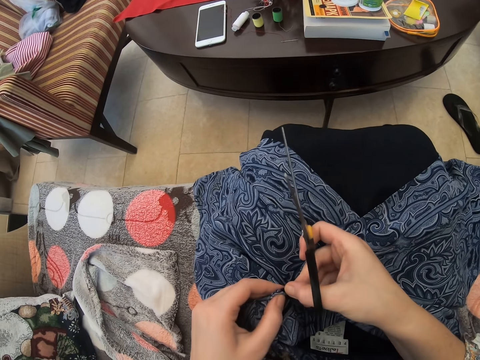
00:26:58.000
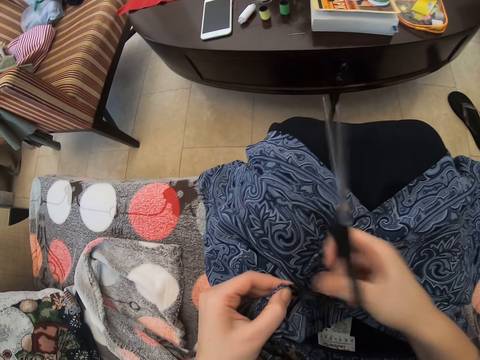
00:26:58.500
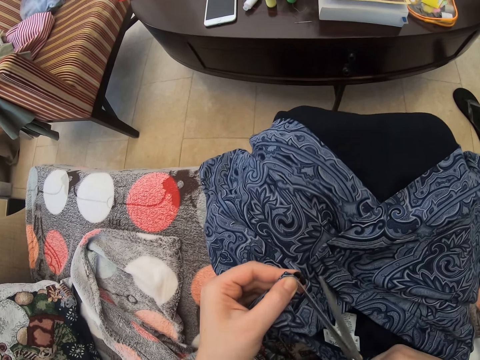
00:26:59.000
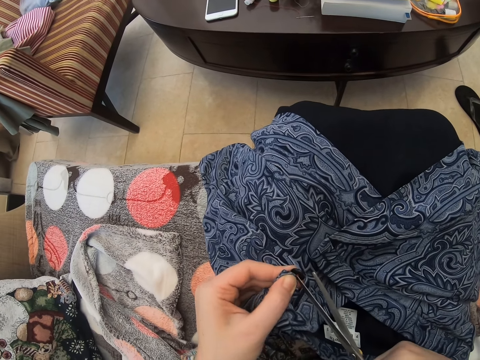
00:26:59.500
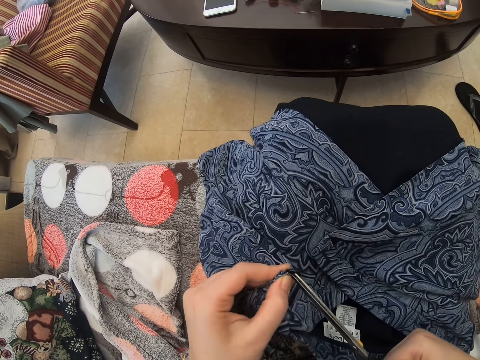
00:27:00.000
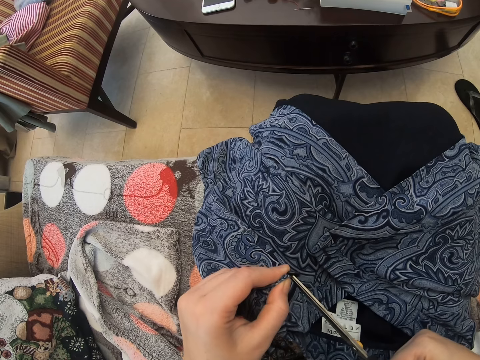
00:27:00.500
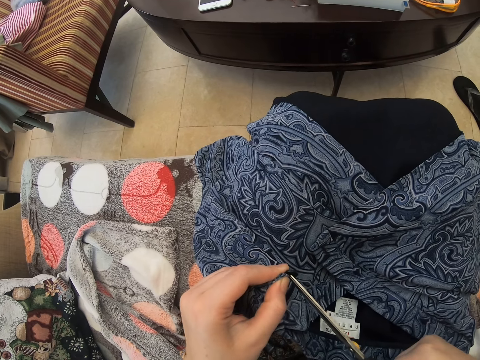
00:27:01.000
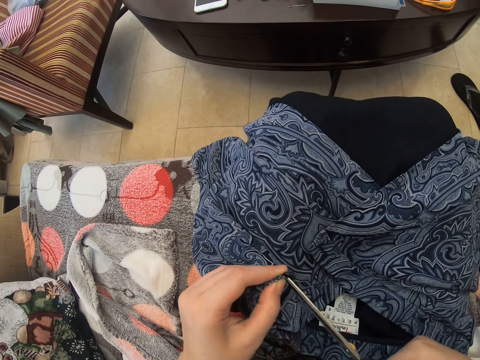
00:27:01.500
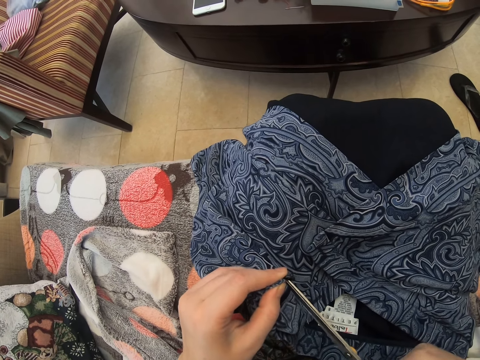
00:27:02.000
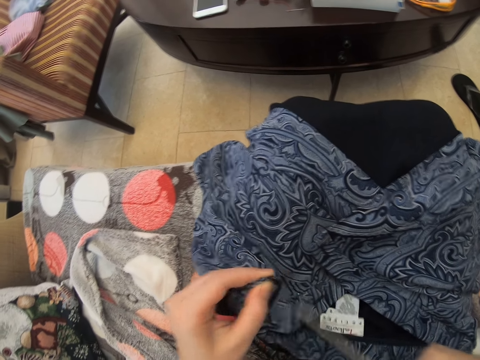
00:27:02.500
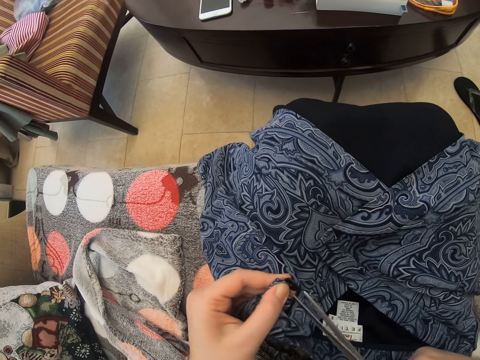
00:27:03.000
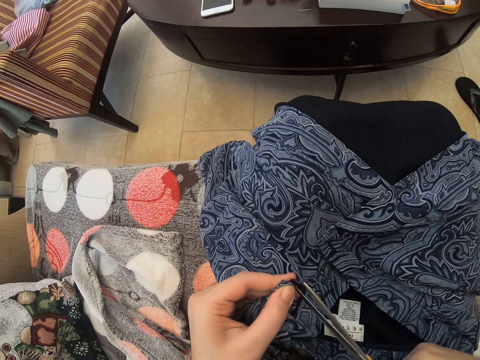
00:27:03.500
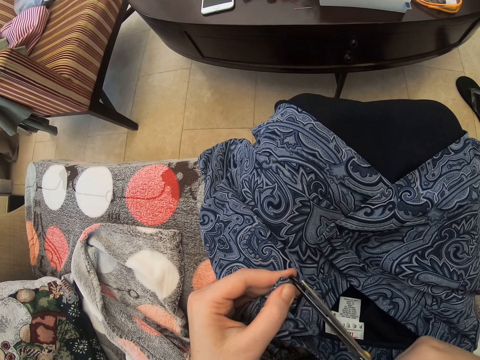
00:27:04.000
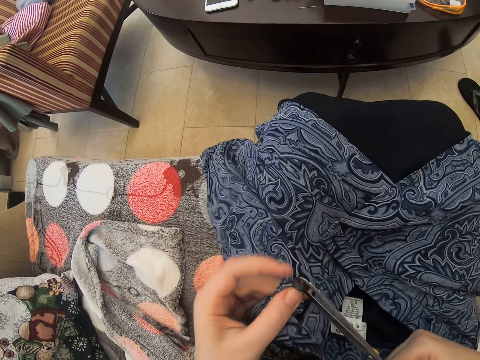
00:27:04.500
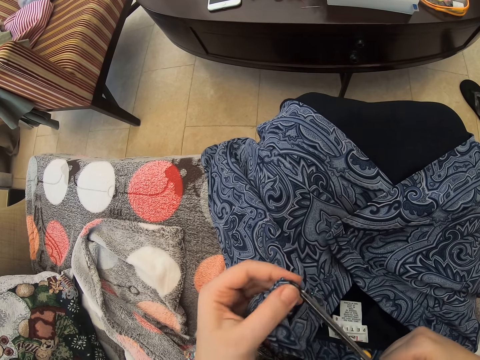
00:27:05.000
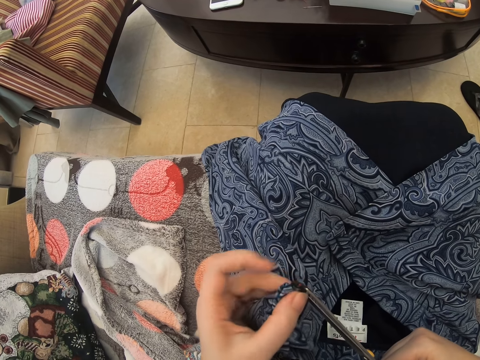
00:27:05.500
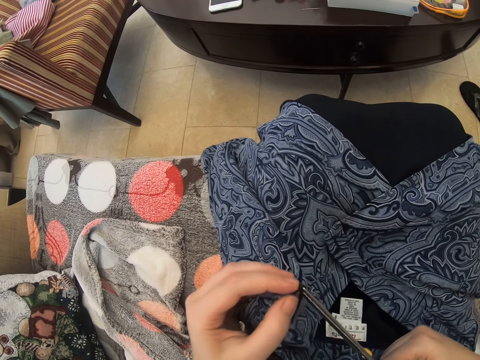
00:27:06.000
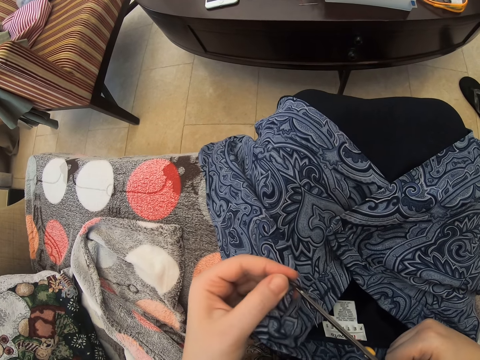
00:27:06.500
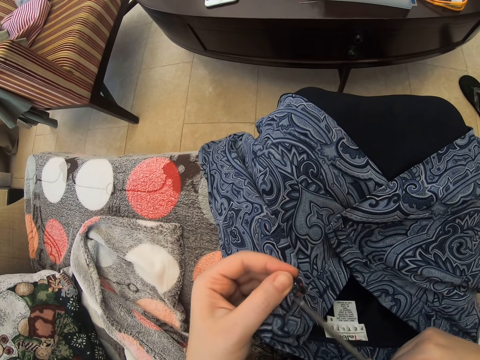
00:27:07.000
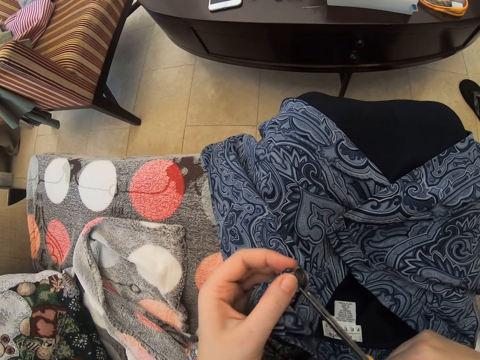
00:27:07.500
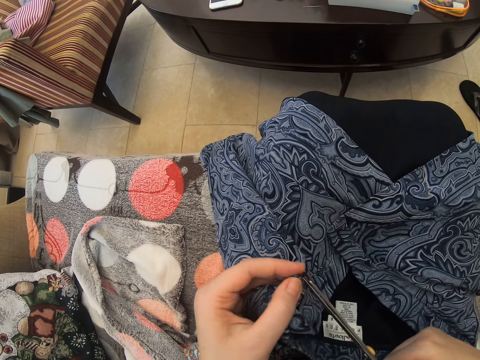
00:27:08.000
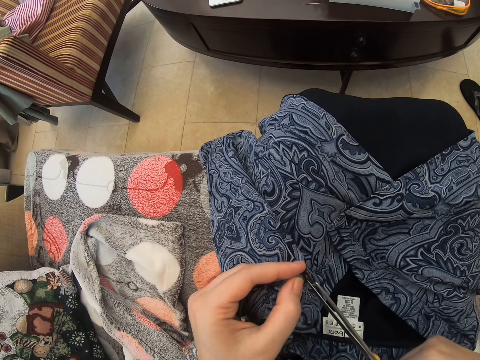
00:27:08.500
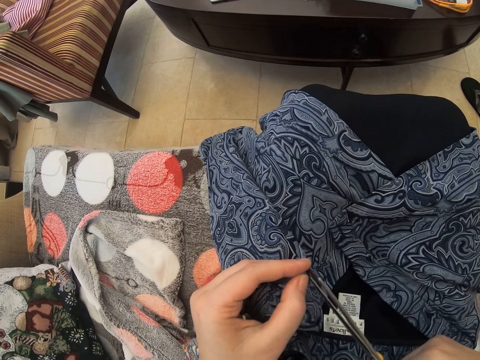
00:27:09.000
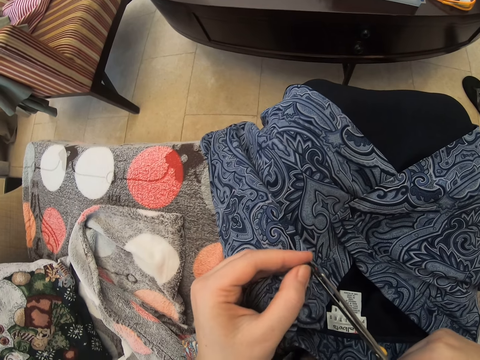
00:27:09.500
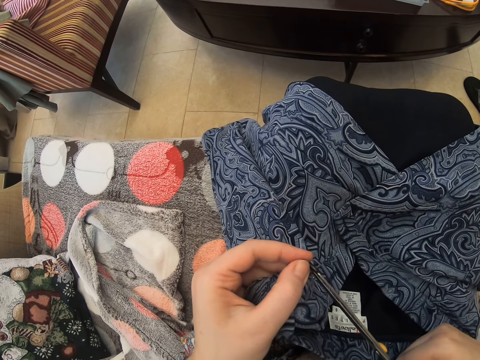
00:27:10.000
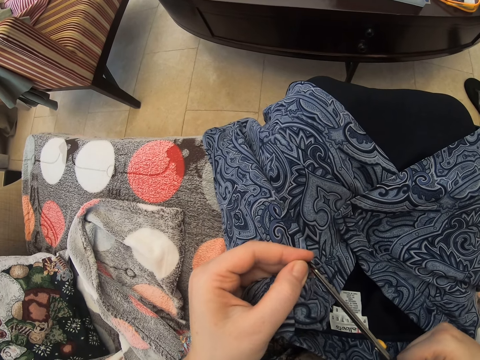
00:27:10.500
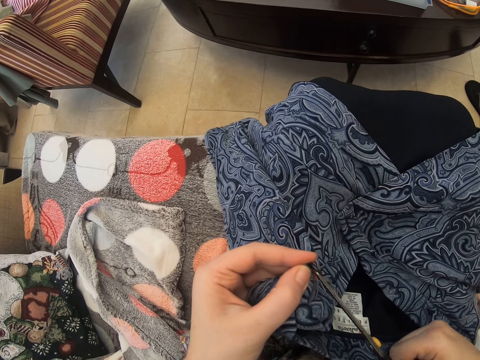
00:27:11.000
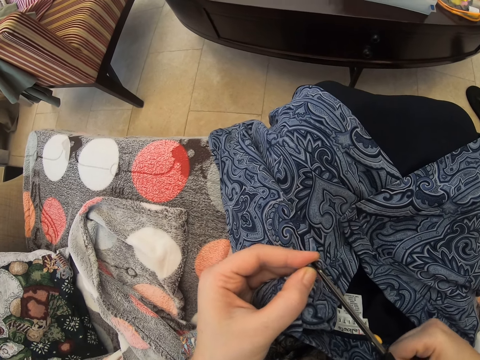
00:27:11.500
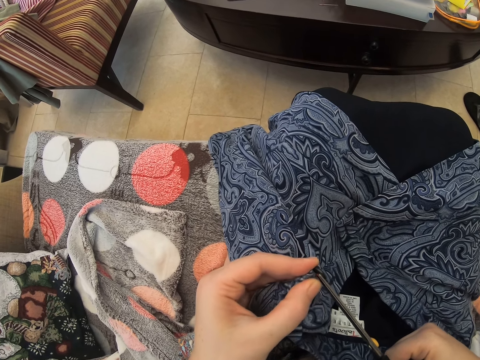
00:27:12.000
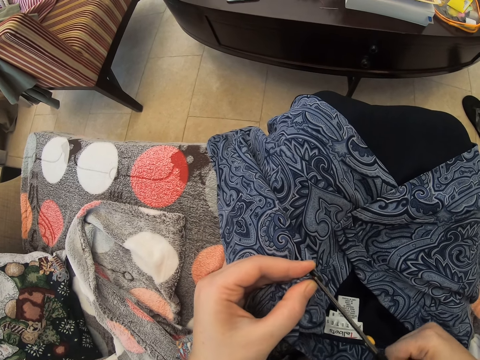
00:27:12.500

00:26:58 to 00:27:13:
The camera wearer touches the button. They cut the thread.

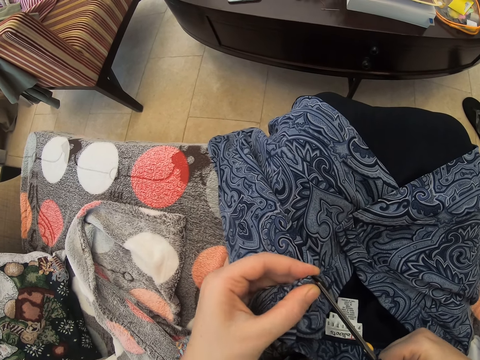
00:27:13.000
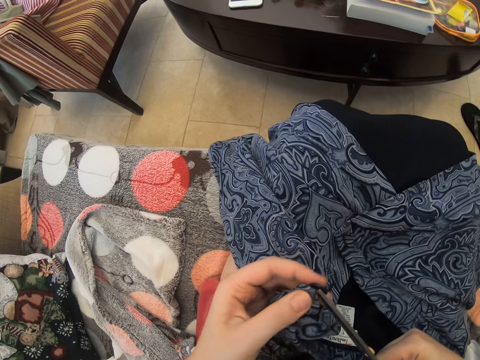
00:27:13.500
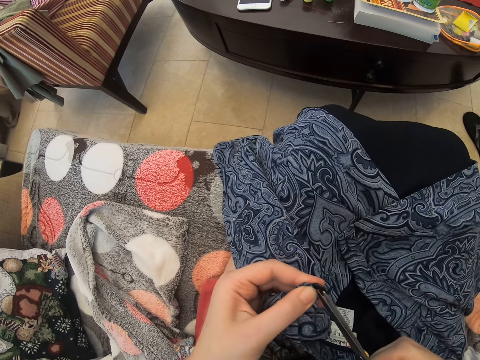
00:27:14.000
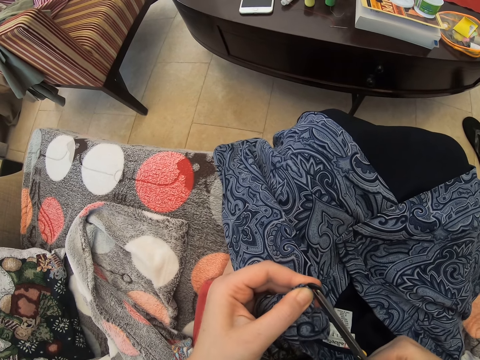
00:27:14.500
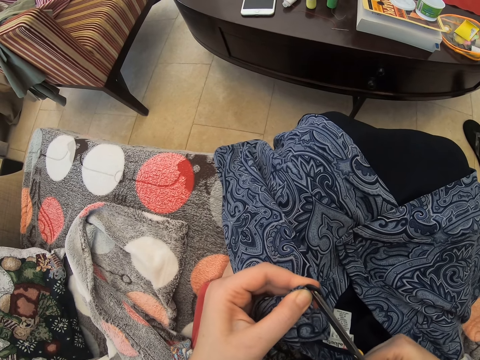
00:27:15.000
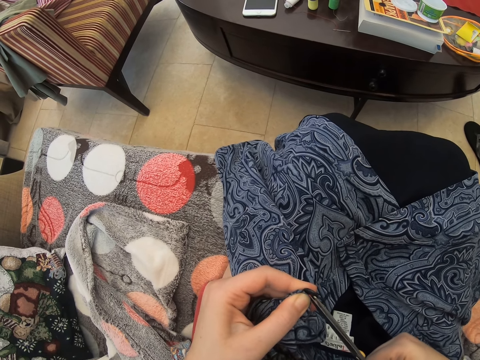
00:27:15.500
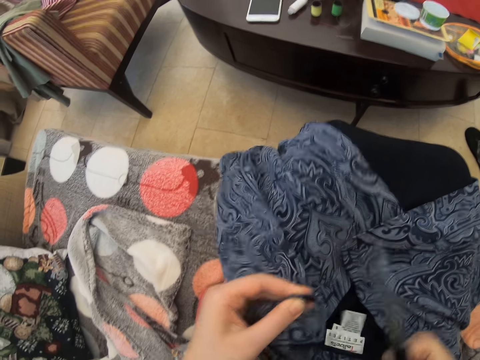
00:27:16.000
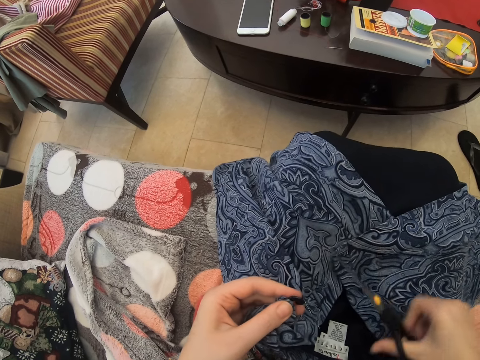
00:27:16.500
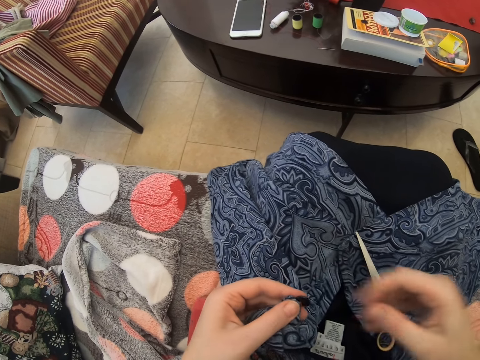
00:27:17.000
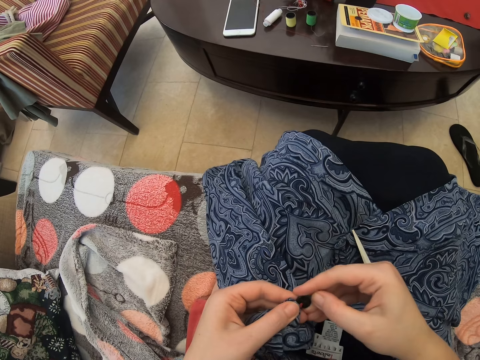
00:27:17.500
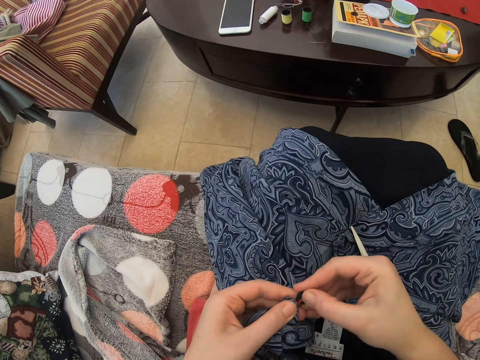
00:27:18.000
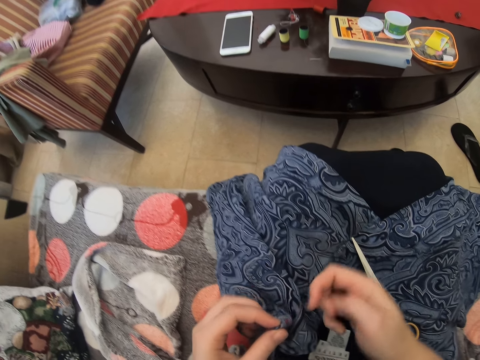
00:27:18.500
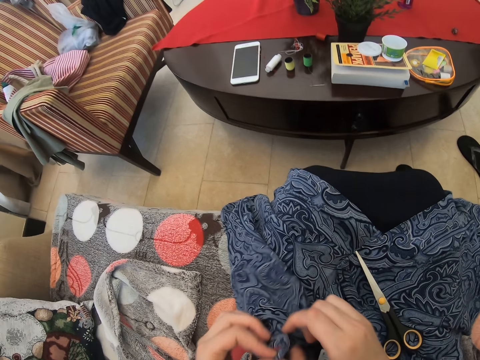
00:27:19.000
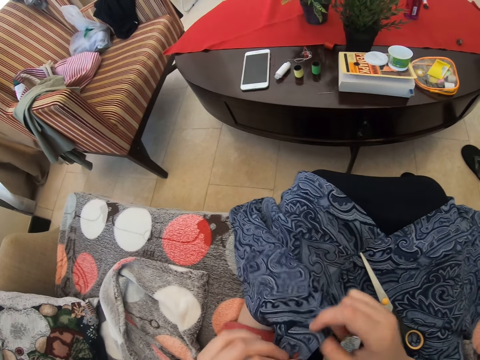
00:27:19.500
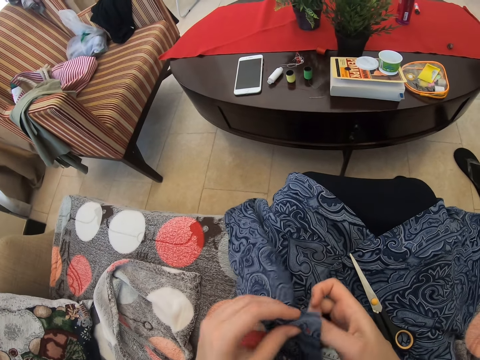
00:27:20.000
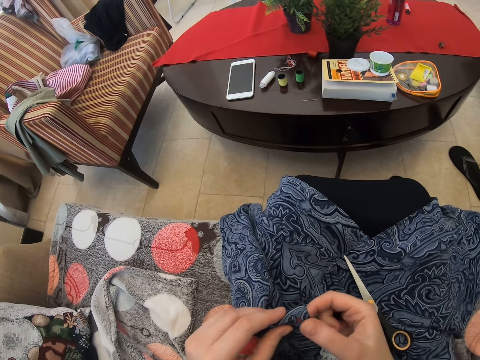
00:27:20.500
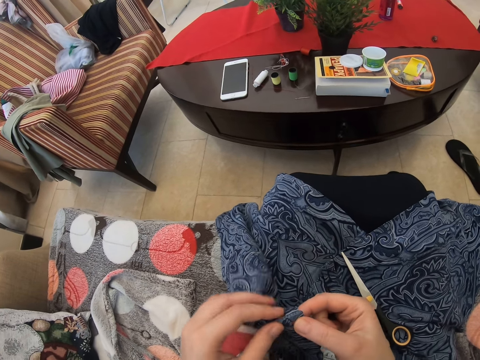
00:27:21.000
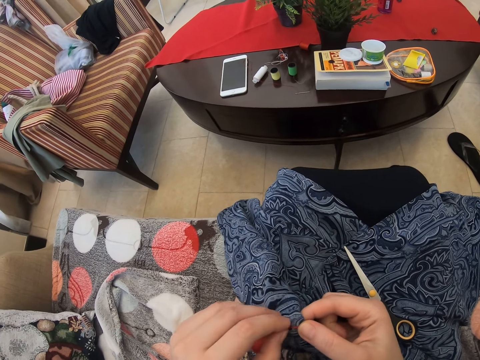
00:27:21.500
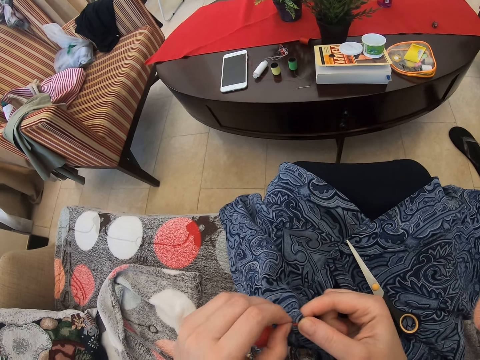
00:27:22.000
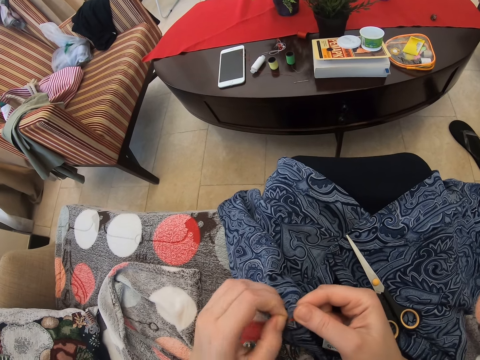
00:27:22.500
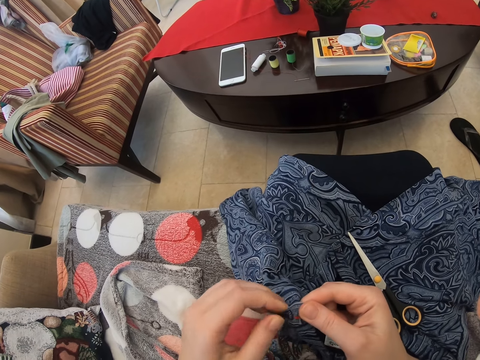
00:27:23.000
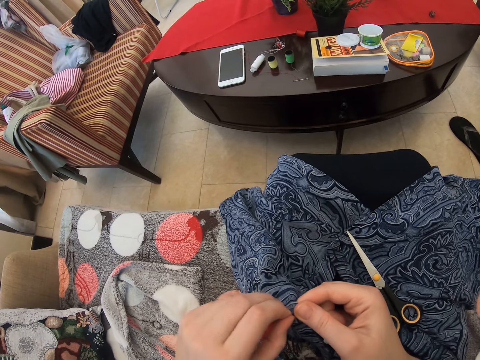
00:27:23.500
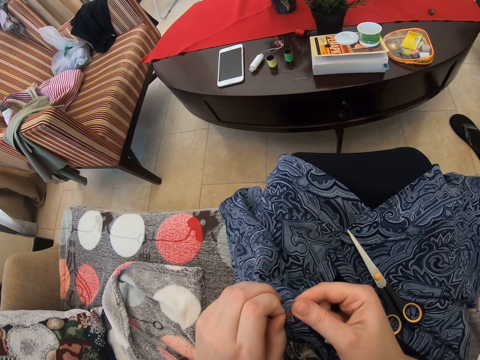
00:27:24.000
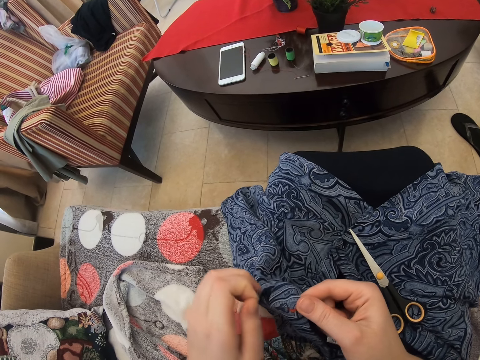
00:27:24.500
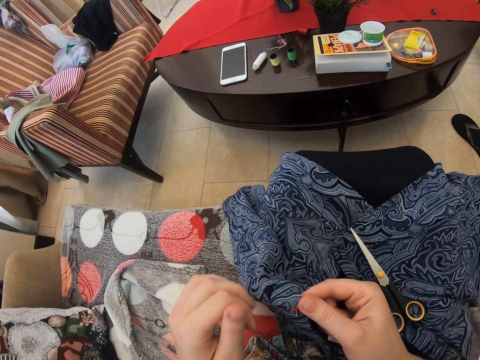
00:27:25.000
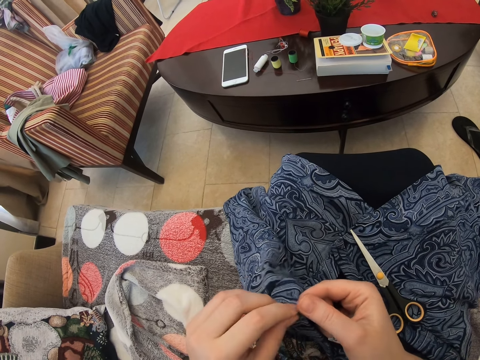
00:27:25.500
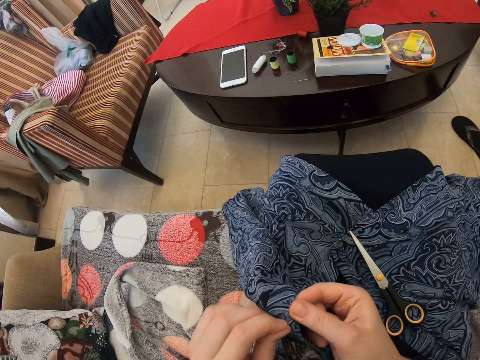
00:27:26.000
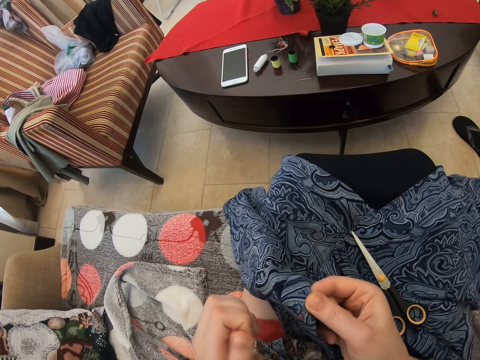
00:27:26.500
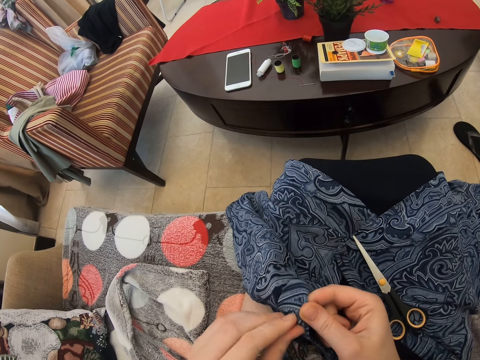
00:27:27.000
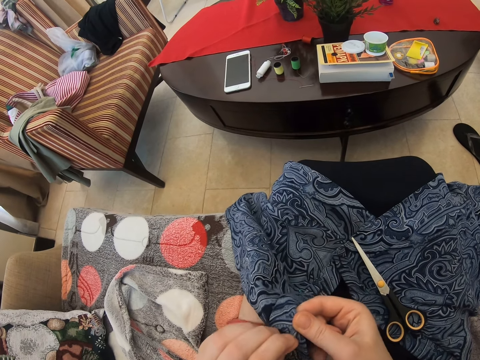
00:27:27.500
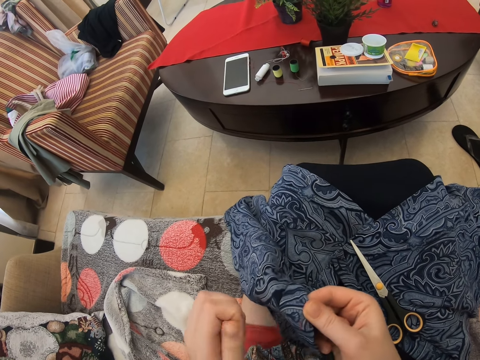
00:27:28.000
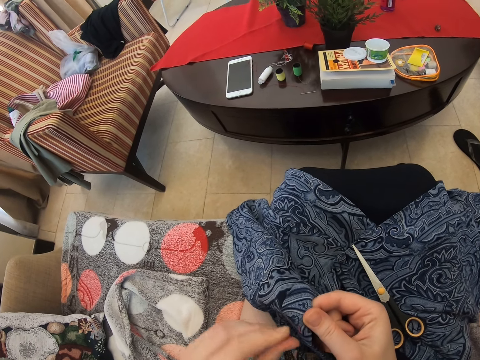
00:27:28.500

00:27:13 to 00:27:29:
The camera wearer is putting down a pair of scissors. They touch the button. They adjust the cloth. They pull the thread.
